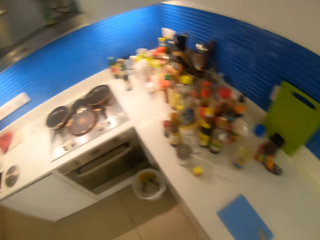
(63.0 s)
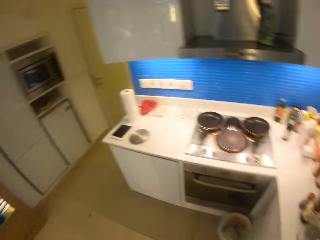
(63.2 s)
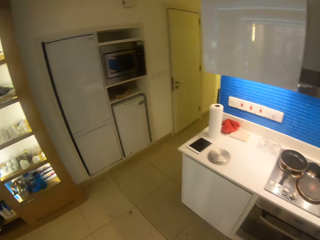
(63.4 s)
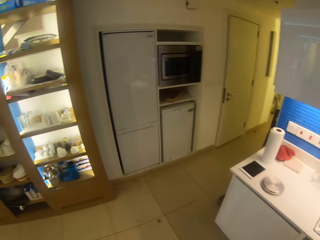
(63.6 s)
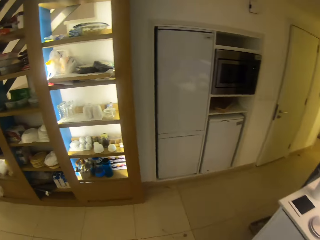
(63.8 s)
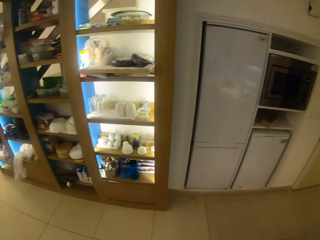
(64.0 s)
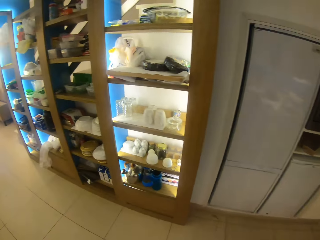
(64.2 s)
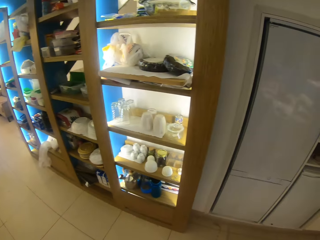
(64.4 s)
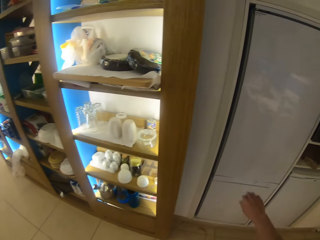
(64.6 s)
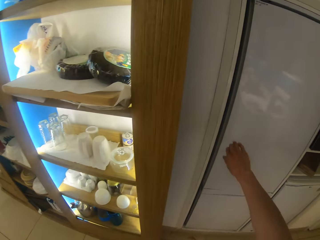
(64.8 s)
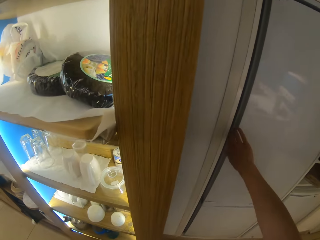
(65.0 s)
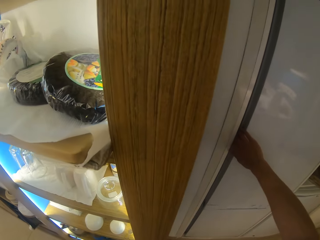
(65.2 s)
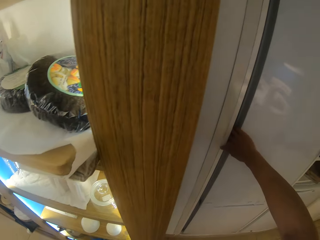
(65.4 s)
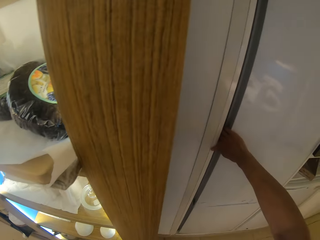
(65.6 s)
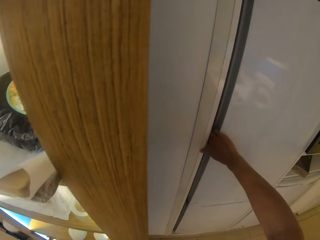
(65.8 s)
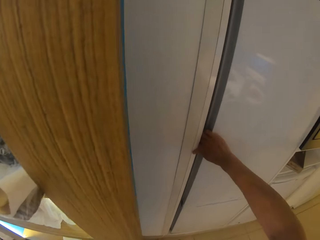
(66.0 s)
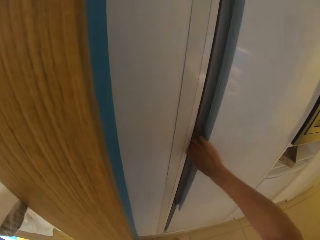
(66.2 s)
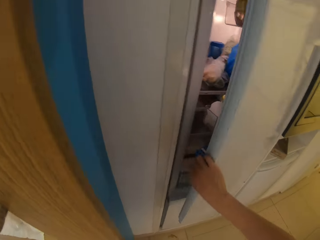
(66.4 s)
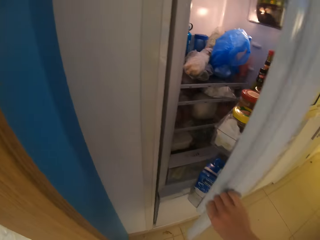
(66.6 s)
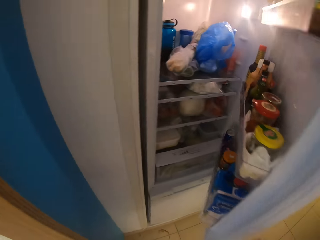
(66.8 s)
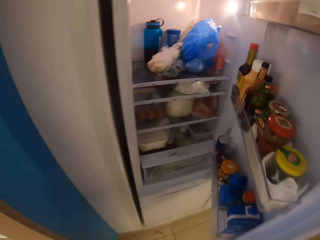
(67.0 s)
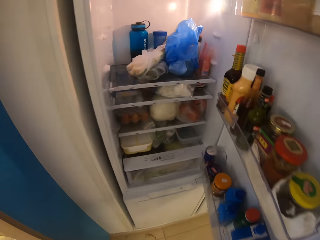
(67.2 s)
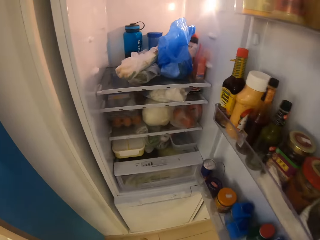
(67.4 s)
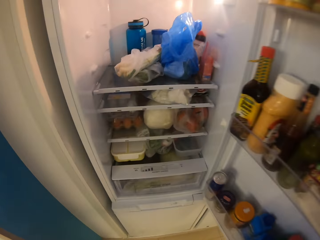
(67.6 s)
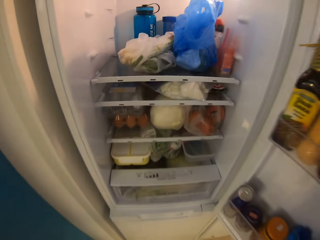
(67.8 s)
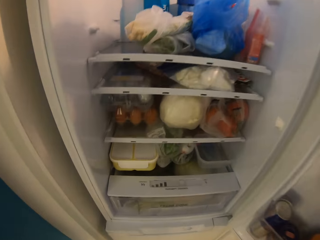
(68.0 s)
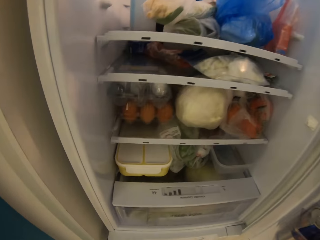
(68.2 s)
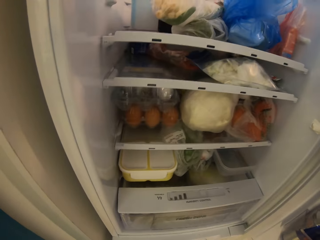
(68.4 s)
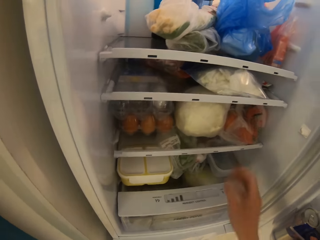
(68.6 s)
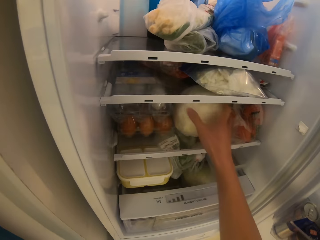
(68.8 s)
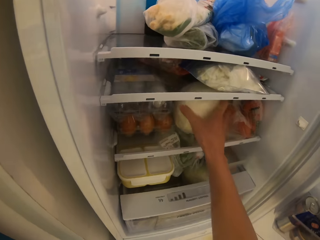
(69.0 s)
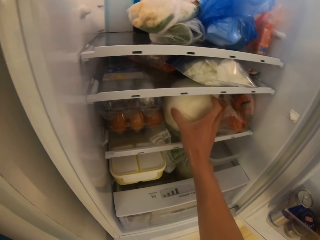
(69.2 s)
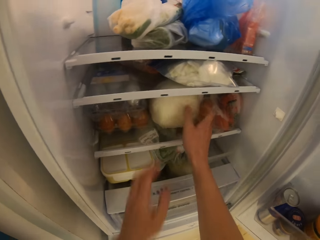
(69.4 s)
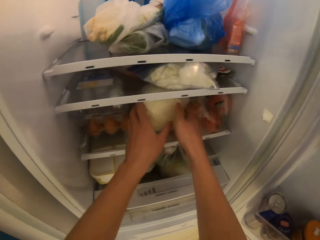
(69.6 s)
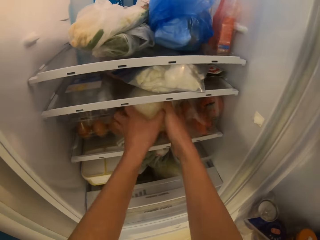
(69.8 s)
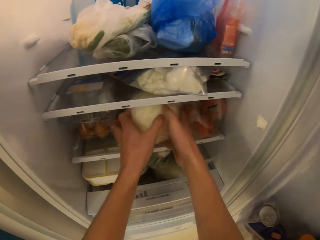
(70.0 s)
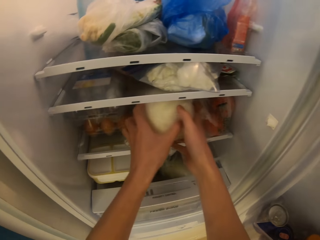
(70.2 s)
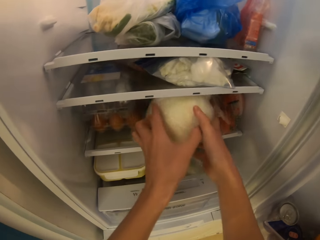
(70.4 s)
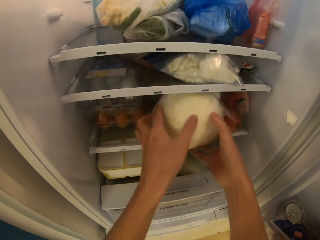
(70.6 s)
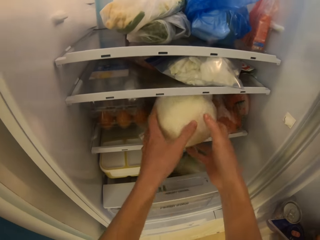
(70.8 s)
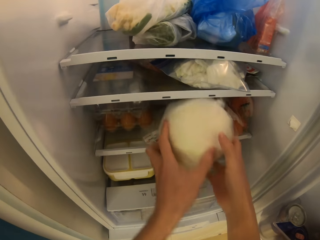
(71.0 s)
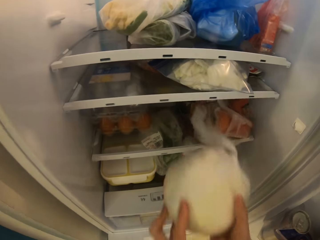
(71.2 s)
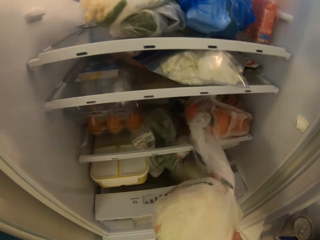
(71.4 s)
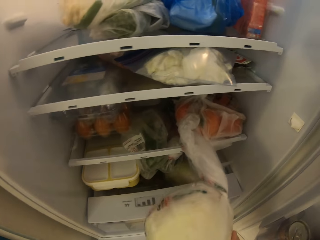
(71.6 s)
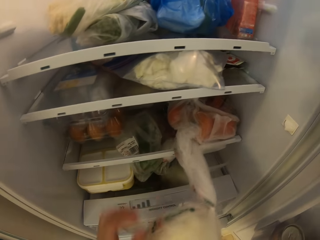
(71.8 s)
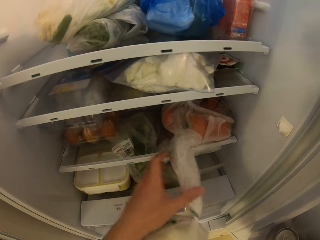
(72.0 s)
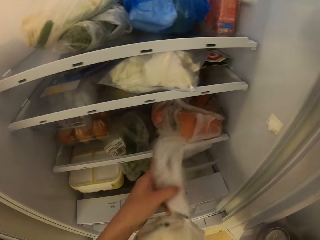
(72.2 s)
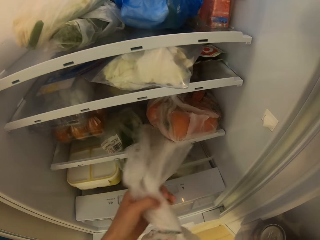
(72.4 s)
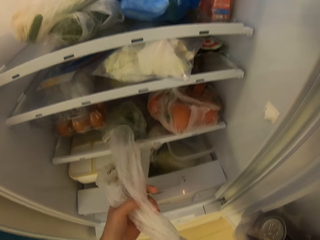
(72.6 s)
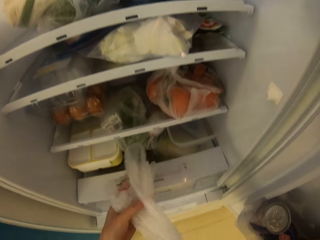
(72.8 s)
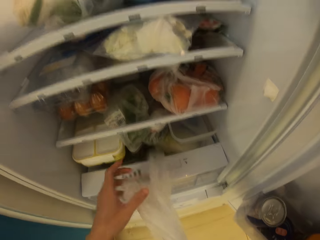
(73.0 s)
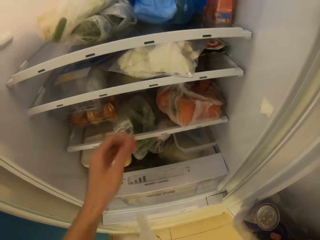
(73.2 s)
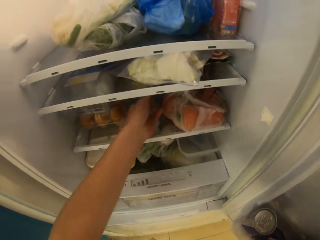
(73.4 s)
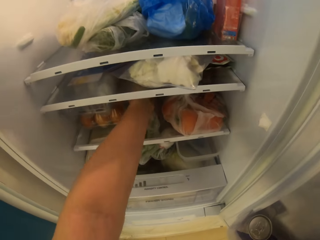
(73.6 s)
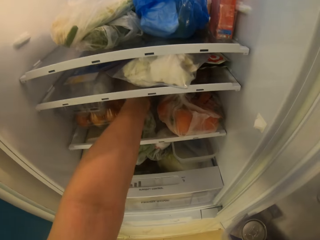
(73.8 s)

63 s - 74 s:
The camera wearer puts the knife on the chopping board. They walk in the kitchen. They open the fridge door. They take out the cabbage from the fridge.

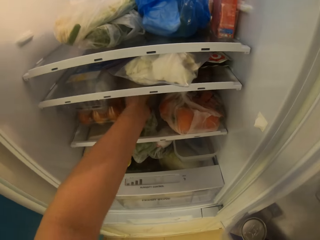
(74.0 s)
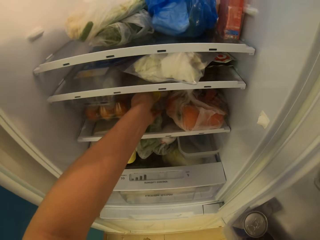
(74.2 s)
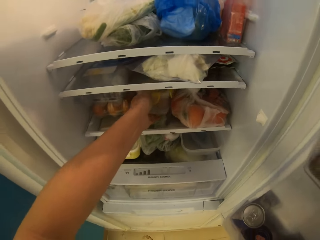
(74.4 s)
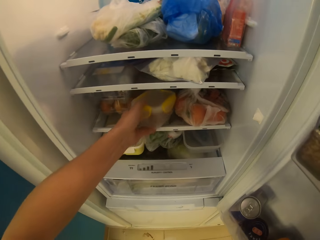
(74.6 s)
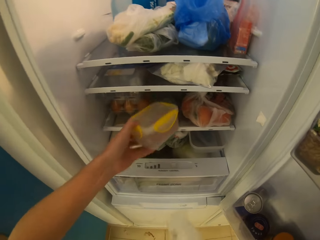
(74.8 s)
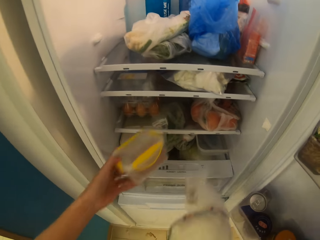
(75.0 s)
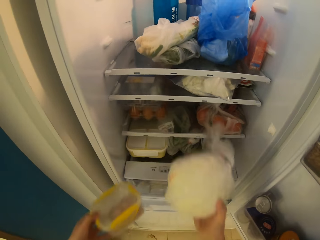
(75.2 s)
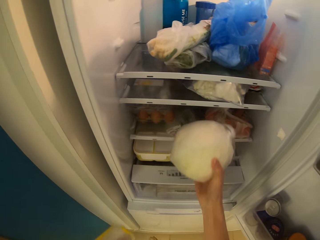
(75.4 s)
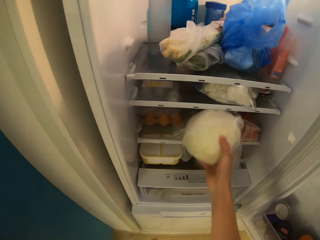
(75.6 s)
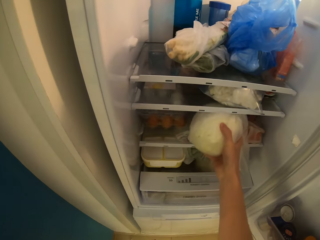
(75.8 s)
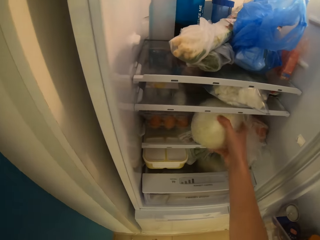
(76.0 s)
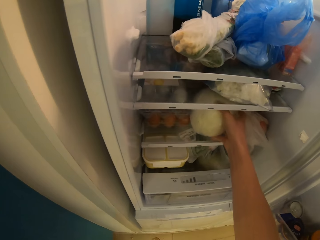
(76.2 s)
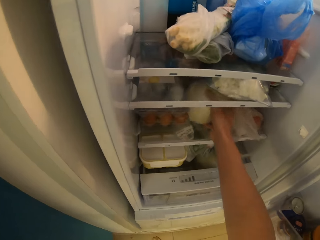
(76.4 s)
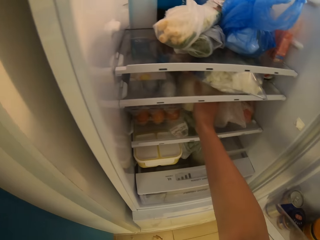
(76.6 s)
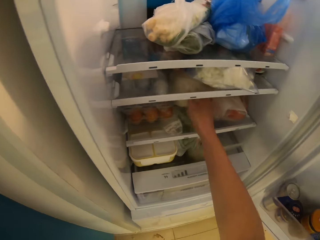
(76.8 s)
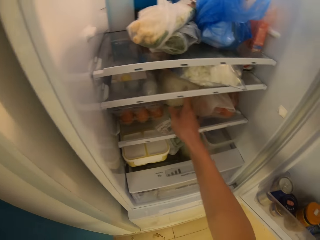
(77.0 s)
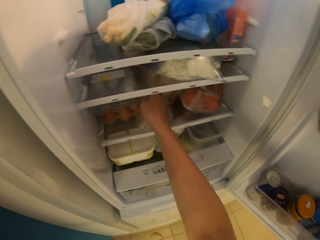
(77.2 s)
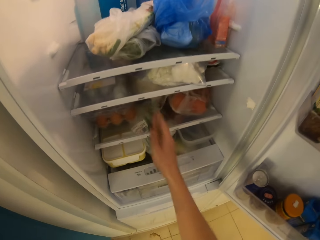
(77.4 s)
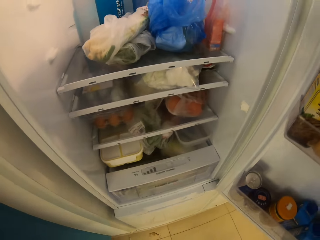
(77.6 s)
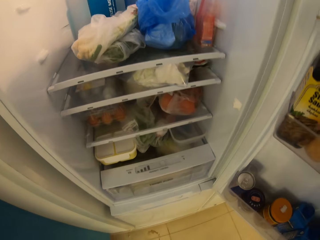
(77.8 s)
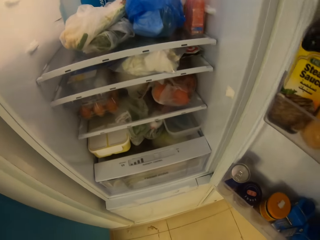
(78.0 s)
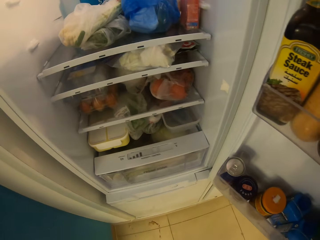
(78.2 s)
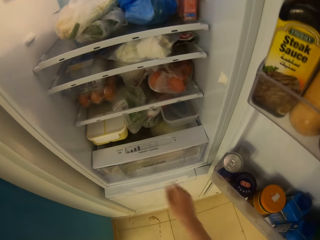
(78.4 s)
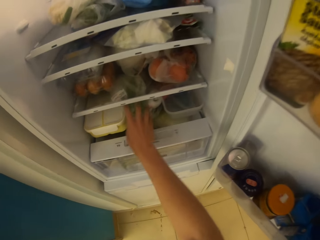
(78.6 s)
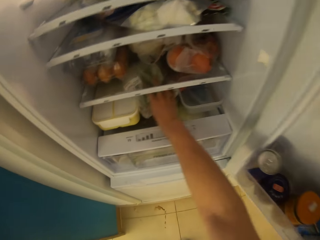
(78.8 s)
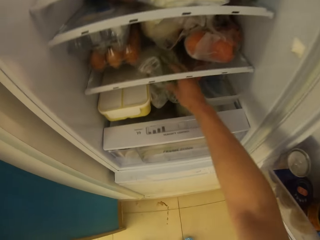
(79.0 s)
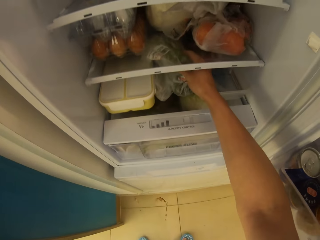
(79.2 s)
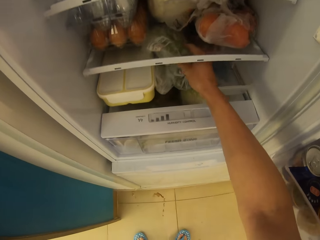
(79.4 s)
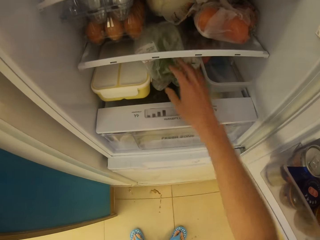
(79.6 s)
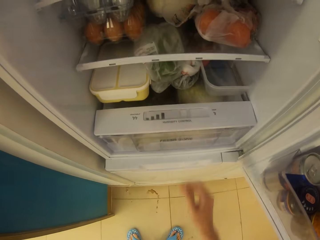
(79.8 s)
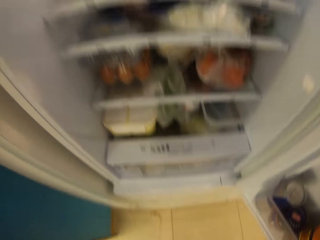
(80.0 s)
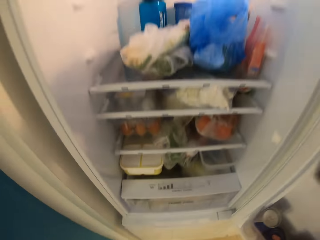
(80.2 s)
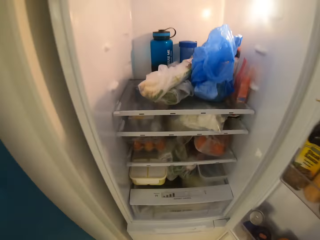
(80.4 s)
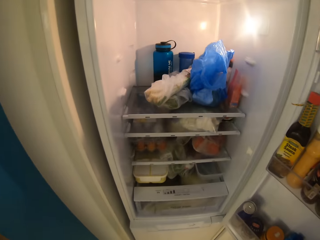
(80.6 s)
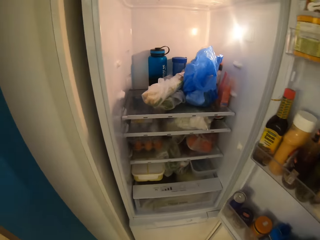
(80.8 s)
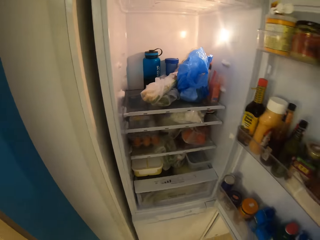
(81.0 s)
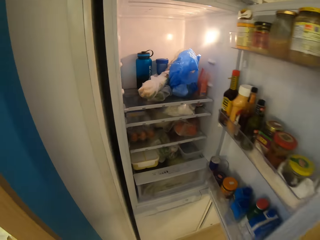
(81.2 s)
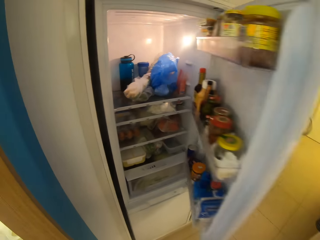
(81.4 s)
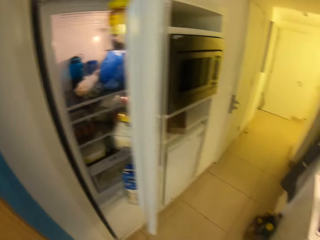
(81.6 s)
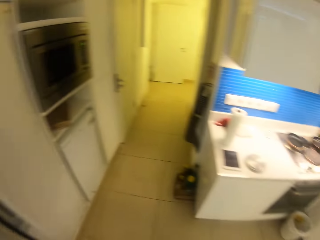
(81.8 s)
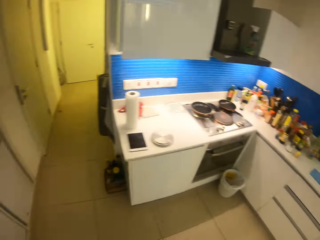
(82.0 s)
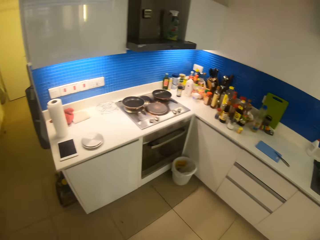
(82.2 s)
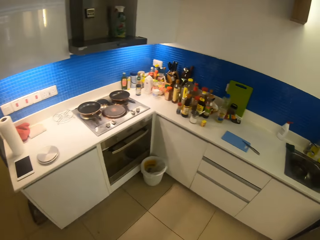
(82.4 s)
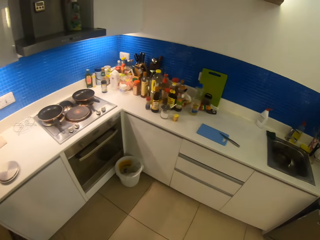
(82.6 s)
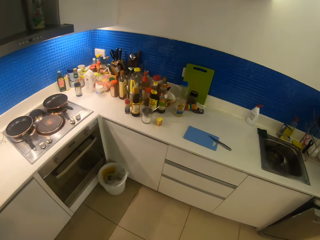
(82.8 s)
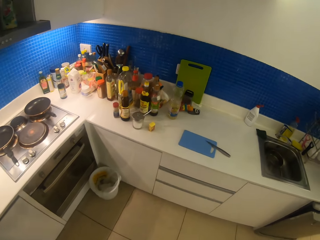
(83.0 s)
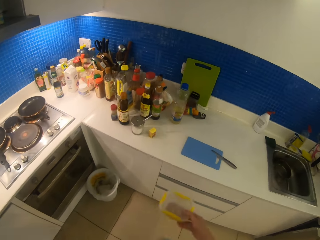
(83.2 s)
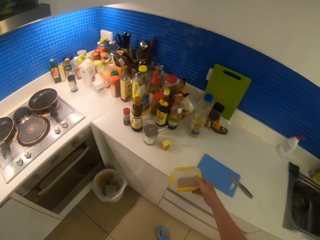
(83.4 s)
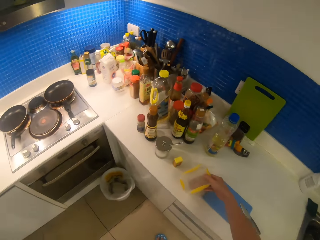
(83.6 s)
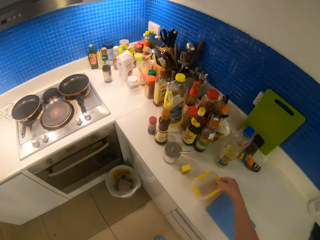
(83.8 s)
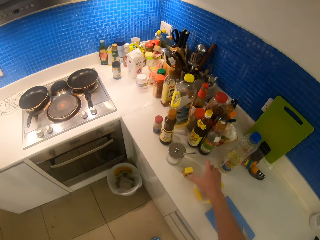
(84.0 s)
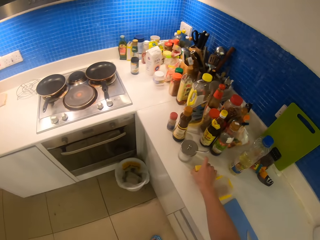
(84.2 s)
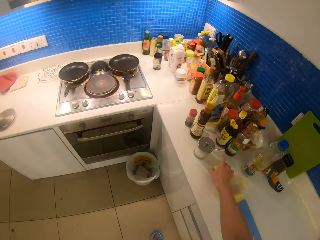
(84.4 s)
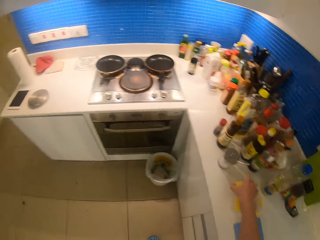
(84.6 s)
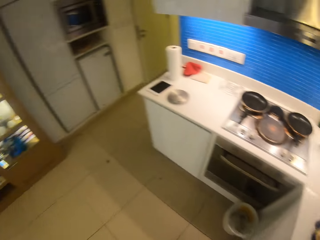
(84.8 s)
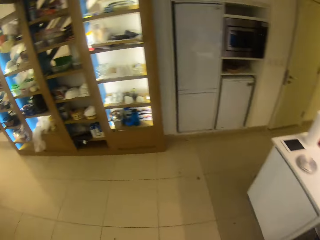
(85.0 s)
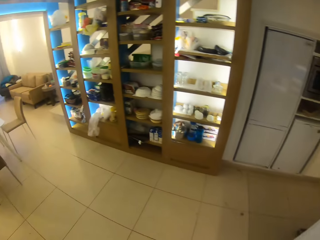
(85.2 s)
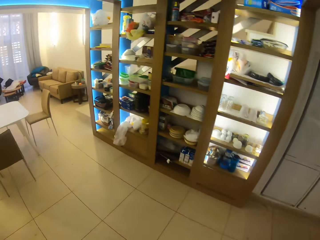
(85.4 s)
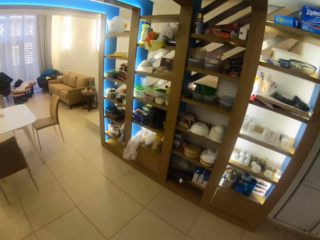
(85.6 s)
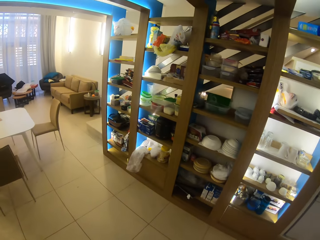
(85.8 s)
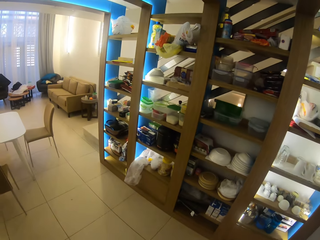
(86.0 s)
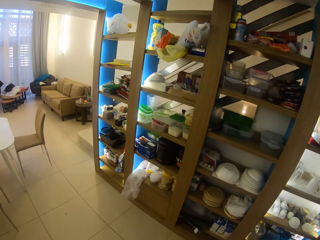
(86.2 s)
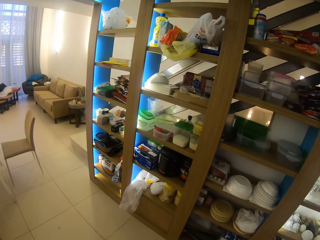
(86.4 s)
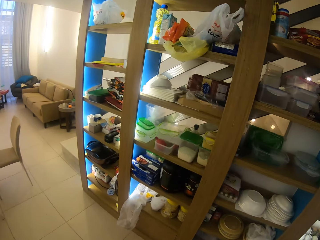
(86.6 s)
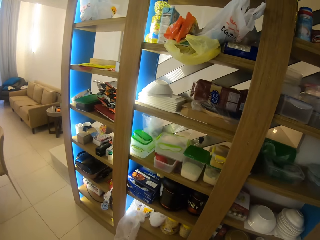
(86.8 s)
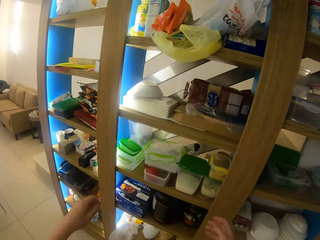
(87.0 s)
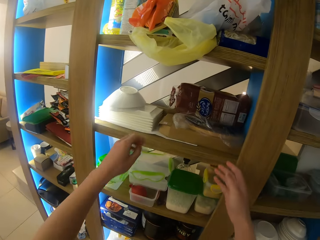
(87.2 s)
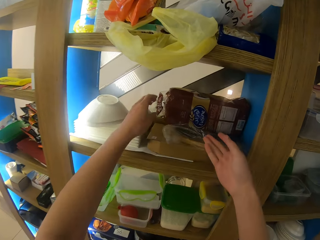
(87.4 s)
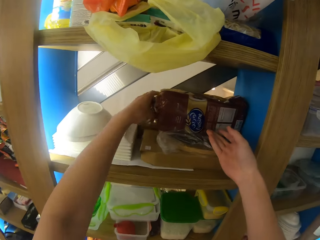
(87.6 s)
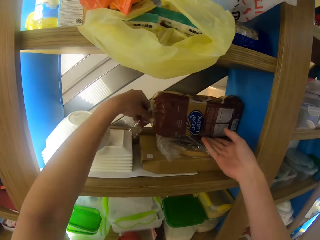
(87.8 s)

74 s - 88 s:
The camera wearer picks a container from the fridge. They put the cabbage back in the fridge. They touch something in the fridge. They shut the fridge door. They walk in the kitchen. They put the container on the table. They take something from the table. They walk in the kitchen.
